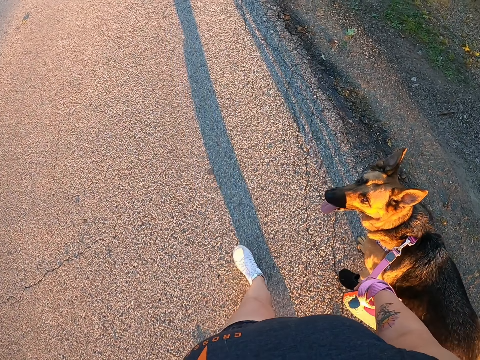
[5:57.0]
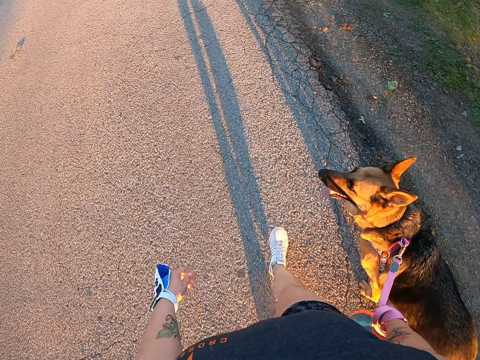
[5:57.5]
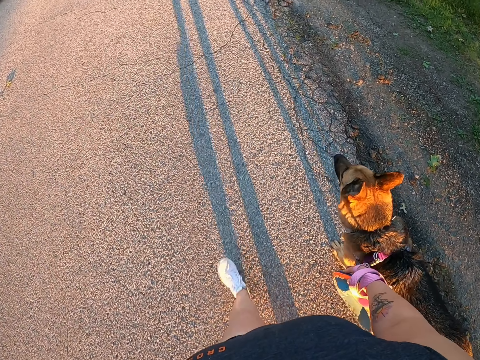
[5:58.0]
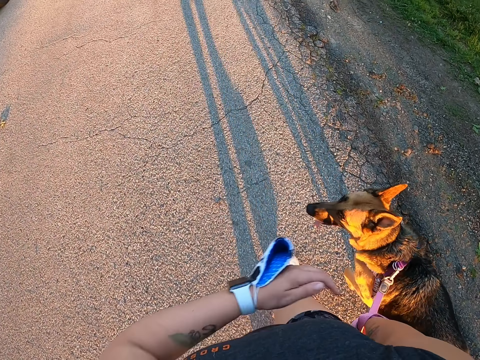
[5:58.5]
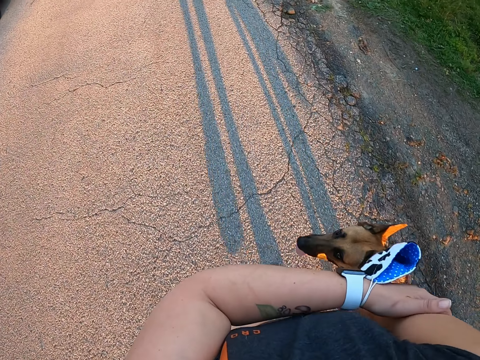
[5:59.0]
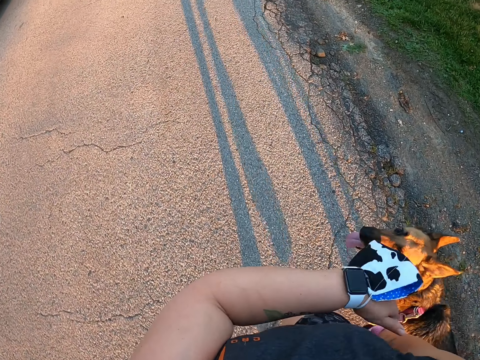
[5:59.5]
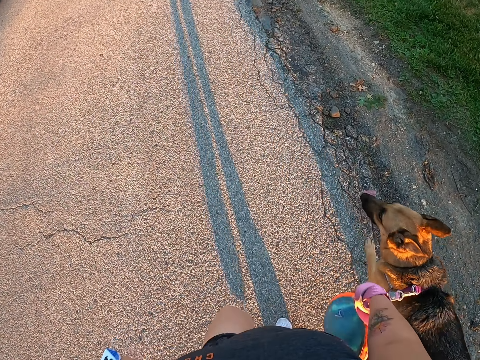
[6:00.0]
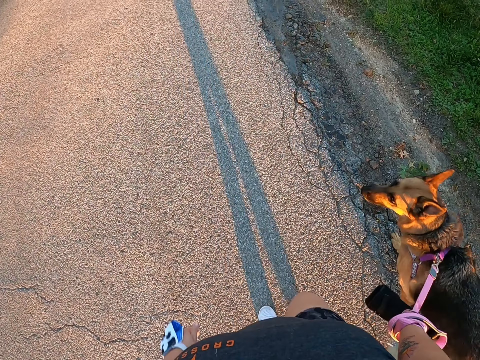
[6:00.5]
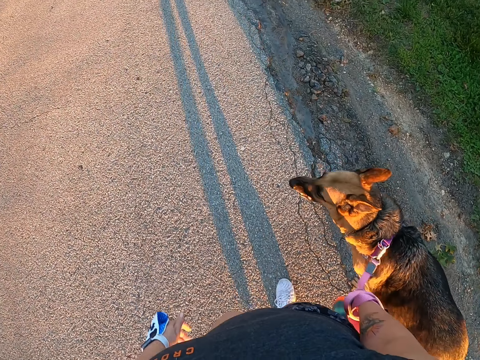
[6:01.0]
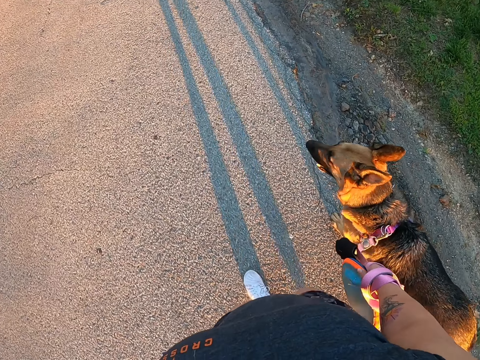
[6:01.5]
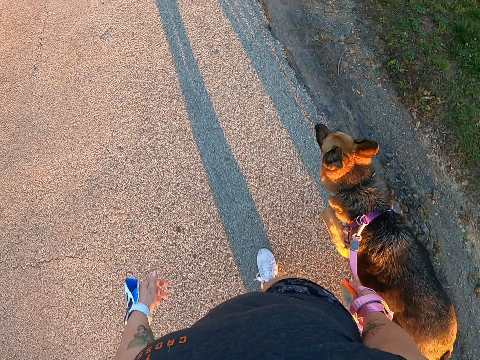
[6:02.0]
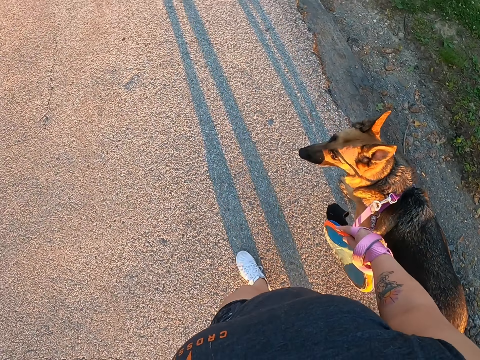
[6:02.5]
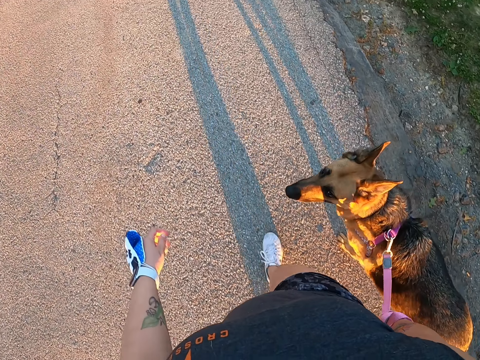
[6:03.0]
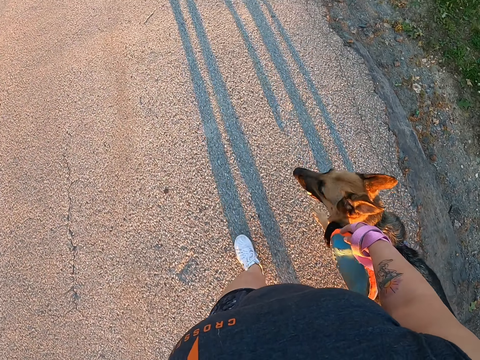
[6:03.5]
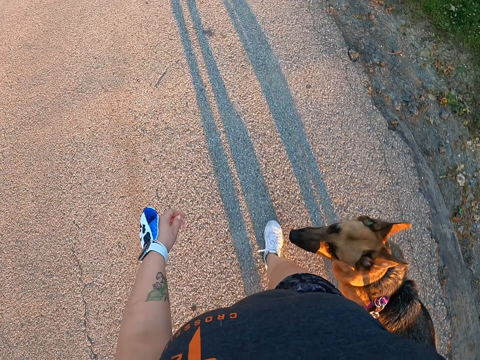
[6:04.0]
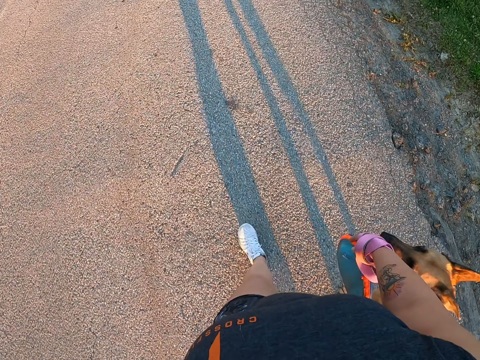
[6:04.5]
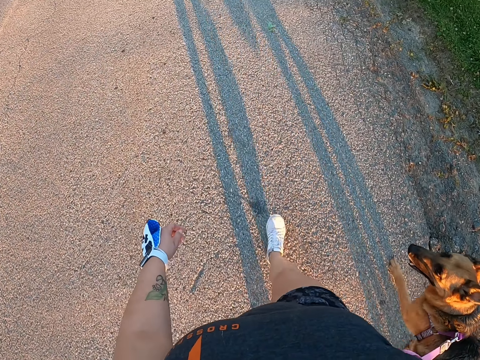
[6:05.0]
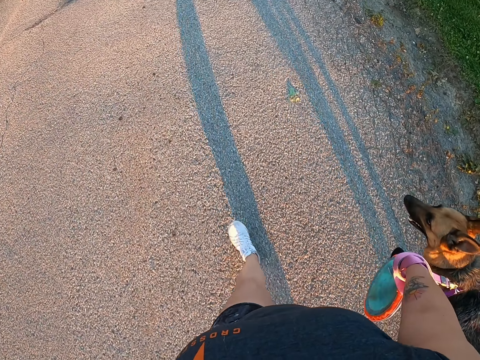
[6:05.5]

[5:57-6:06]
The camera wearer touches her arm. She walks.

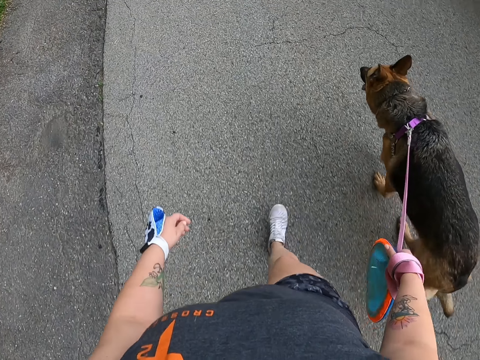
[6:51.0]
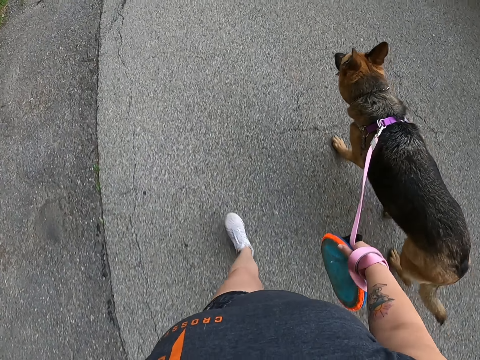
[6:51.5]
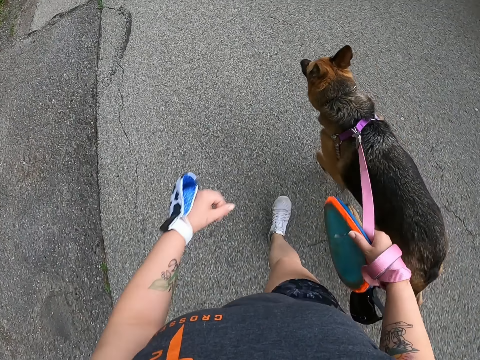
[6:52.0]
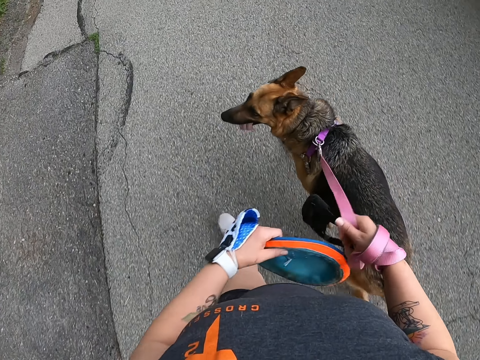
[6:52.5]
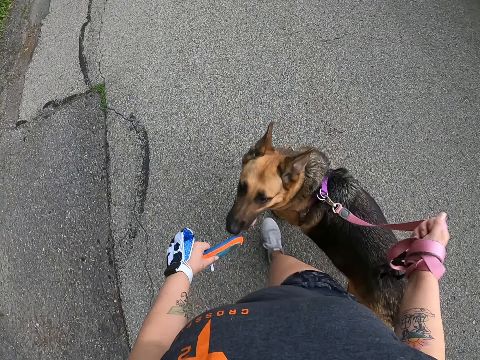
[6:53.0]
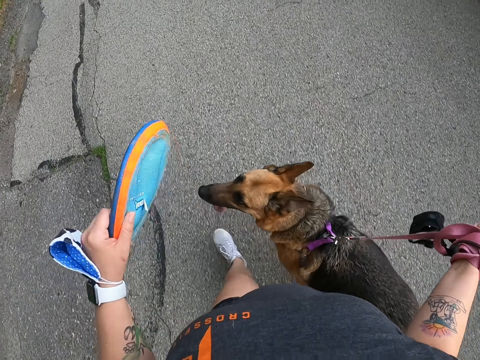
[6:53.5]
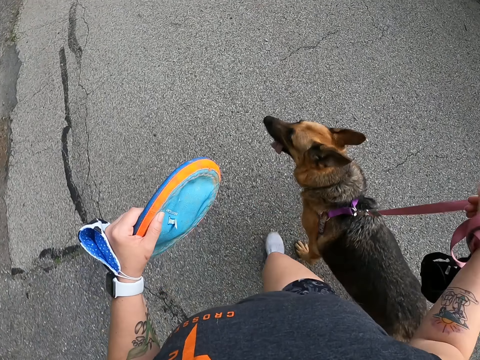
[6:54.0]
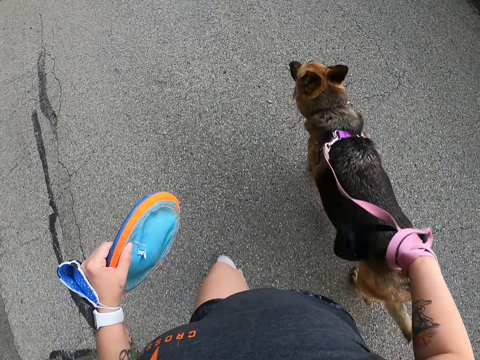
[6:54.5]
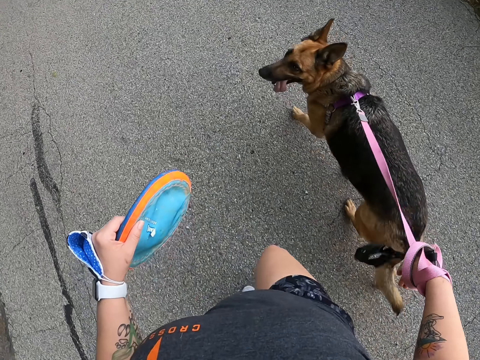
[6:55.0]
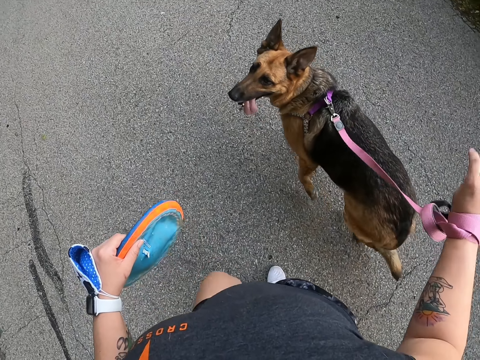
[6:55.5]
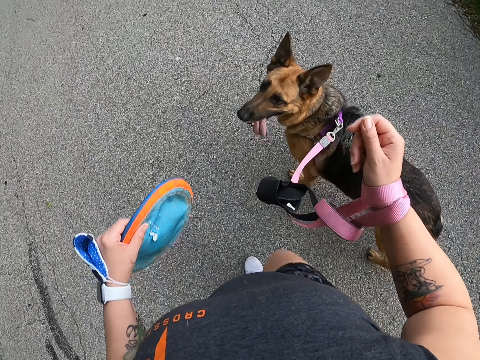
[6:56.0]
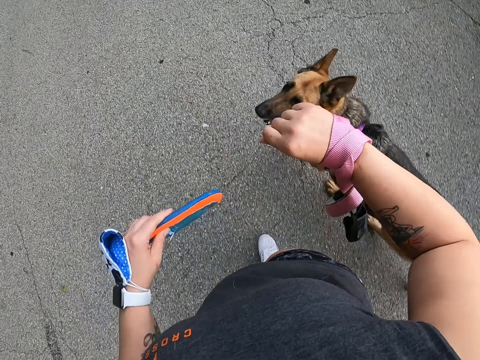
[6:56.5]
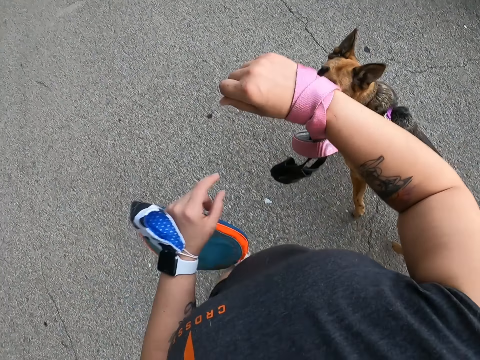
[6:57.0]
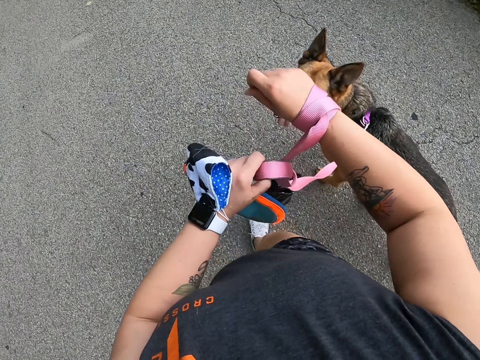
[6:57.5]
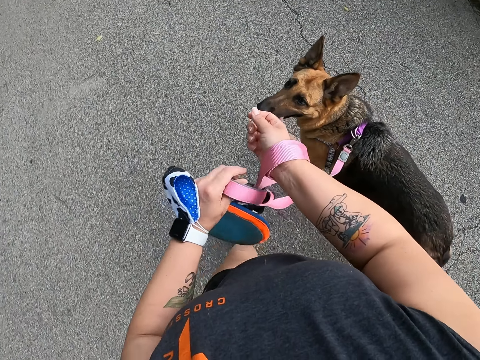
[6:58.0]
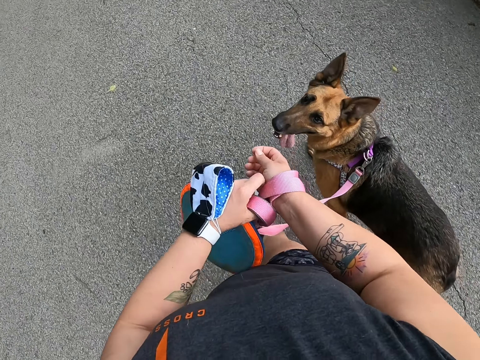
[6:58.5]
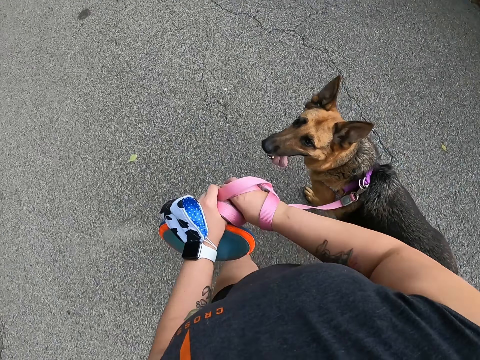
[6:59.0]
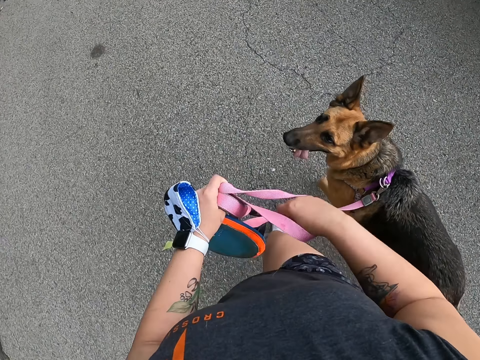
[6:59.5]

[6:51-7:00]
The camera wearer moves the frisbee from her right hand to the left hand. She unrolls the dog leash on the hand. She walks with a dog at the compound.

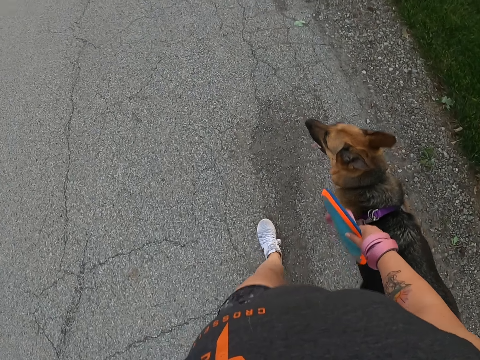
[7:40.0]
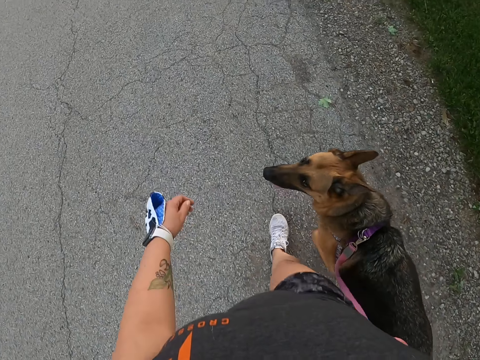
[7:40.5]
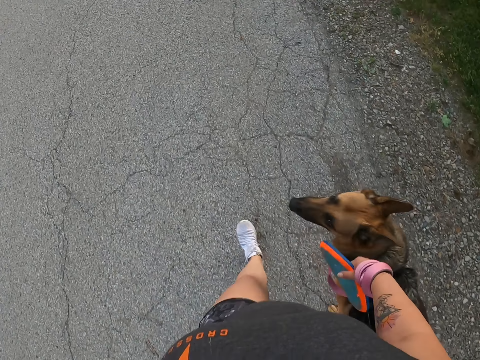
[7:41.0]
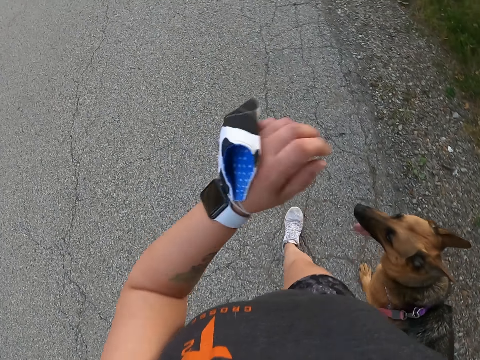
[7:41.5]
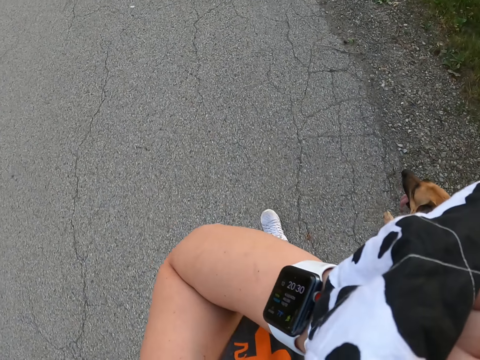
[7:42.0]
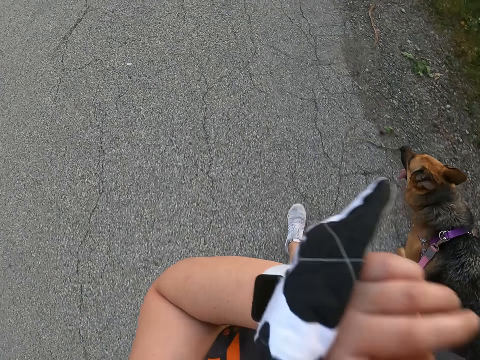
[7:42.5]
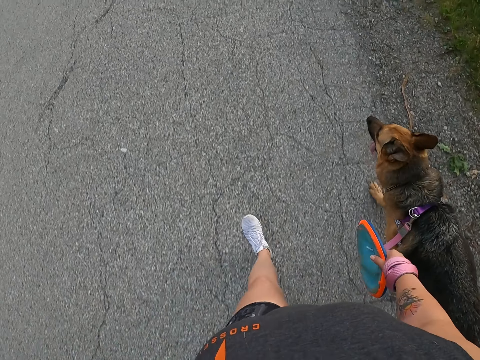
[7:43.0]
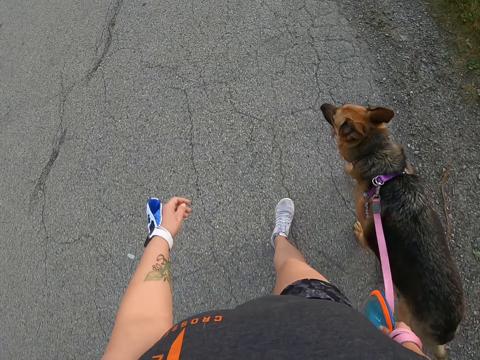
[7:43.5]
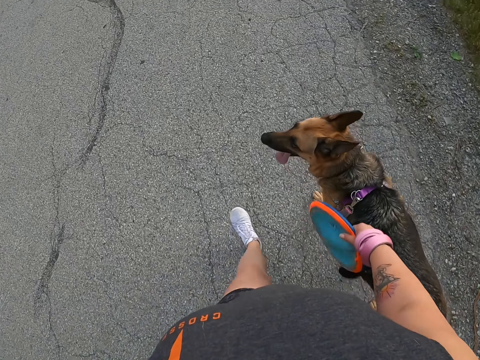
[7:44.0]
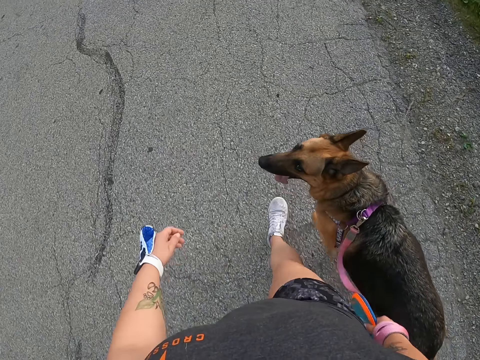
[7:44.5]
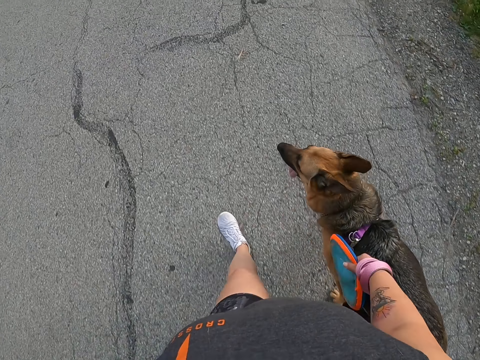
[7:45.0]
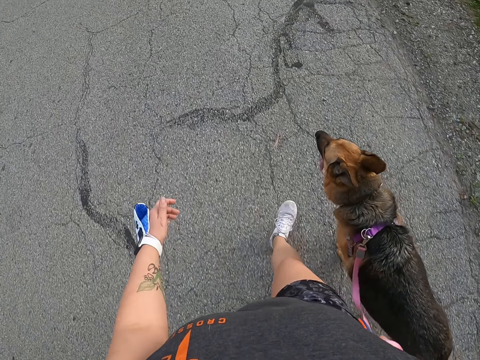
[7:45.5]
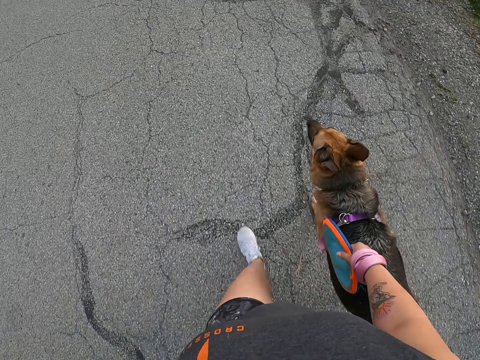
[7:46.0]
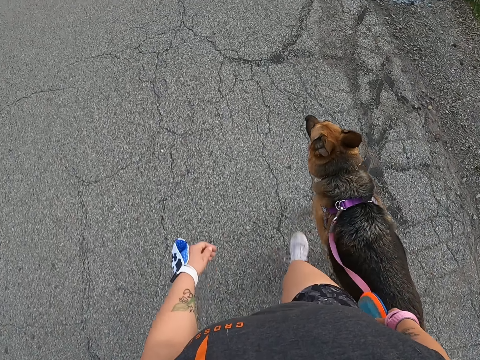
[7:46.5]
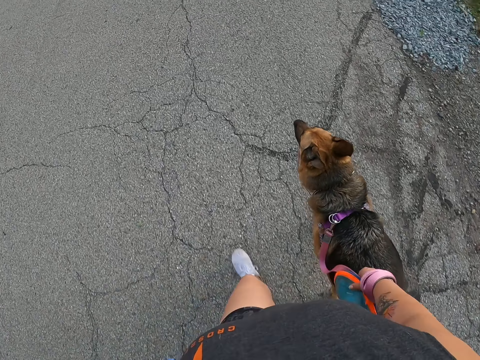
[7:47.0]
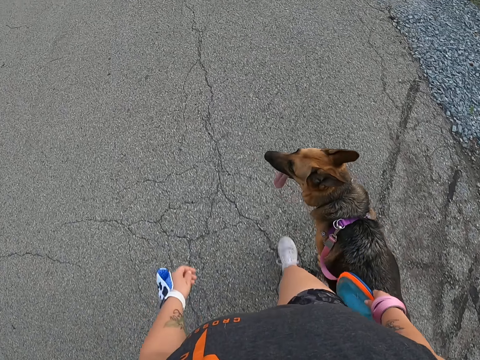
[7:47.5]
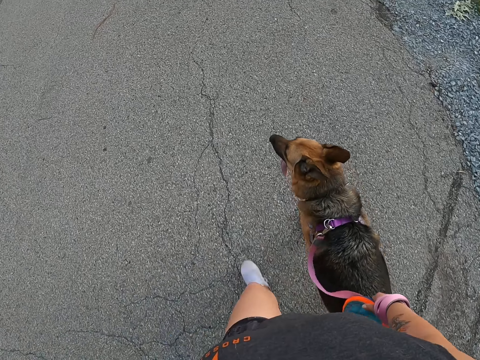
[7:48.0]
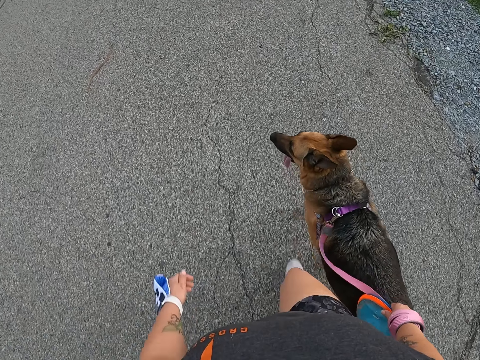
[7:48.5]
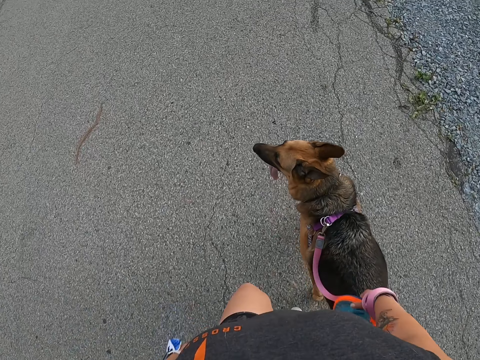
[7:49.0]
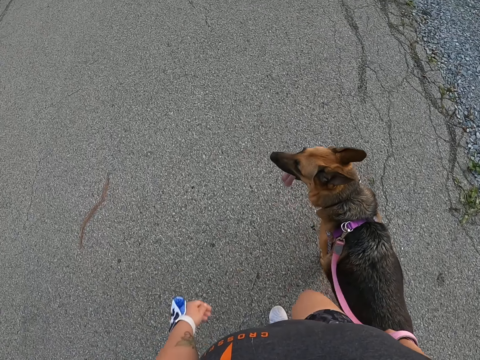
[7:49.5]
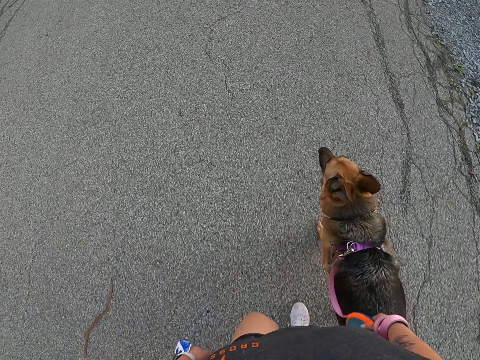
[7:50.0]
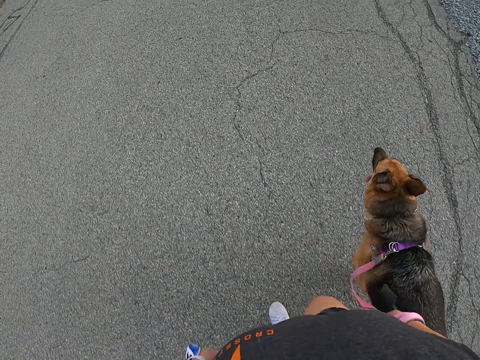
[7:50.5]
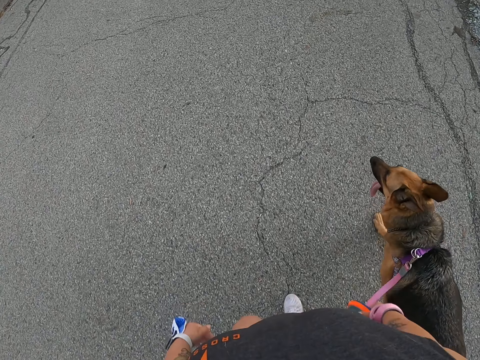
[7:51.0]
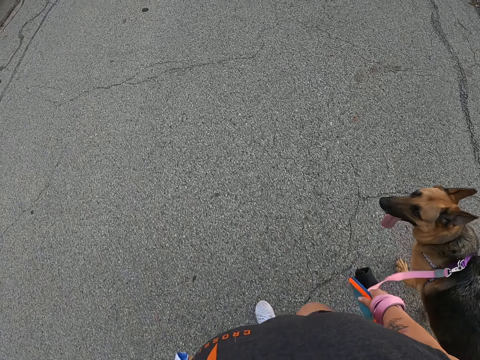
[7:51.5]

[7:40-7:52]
The camera wearer touches her face. She walks.
